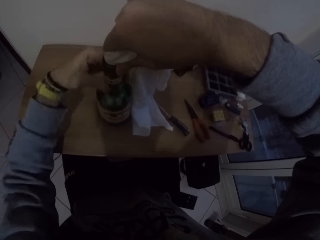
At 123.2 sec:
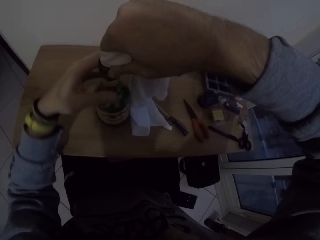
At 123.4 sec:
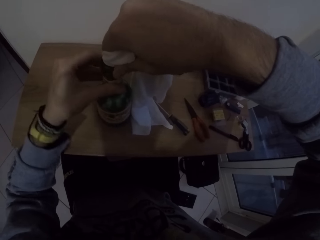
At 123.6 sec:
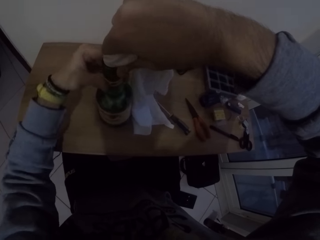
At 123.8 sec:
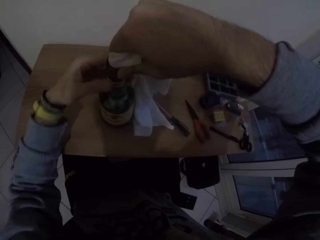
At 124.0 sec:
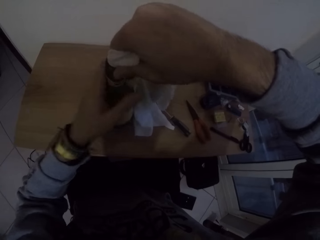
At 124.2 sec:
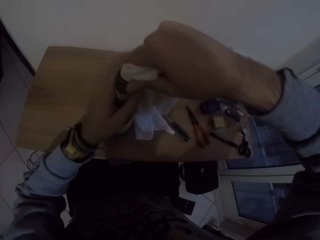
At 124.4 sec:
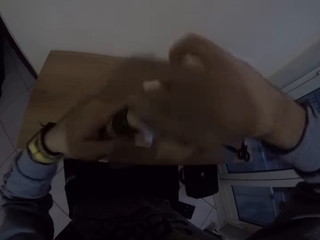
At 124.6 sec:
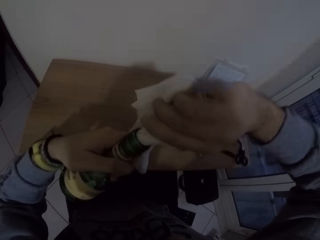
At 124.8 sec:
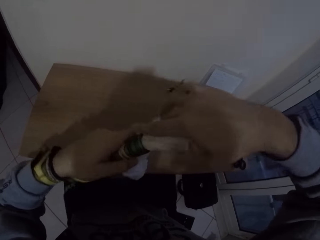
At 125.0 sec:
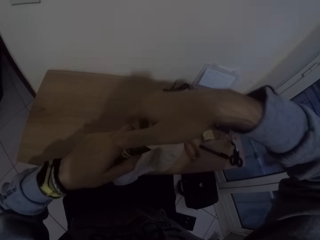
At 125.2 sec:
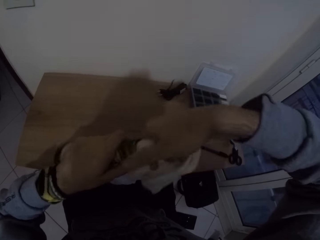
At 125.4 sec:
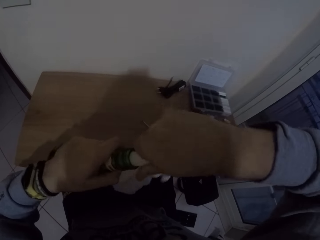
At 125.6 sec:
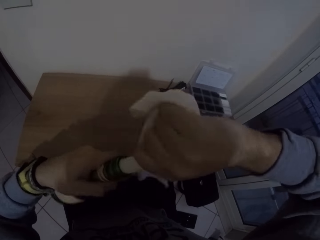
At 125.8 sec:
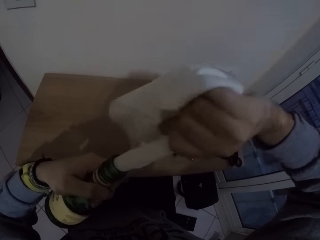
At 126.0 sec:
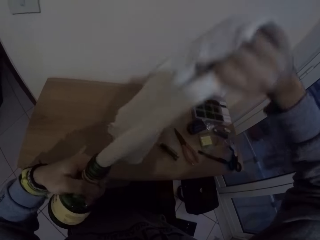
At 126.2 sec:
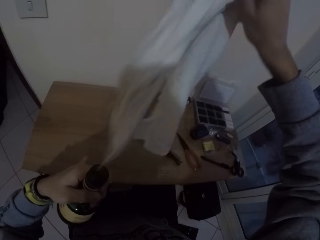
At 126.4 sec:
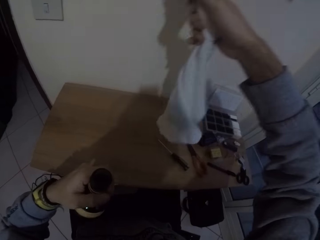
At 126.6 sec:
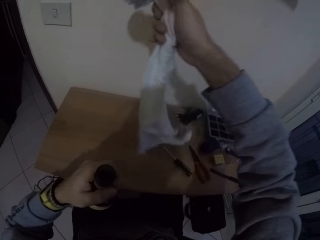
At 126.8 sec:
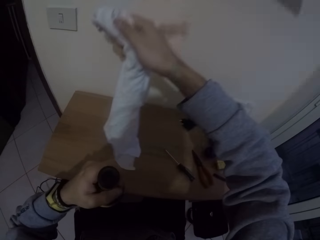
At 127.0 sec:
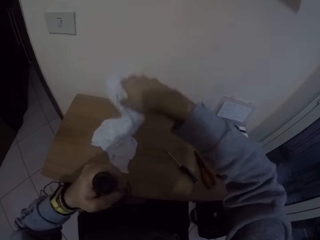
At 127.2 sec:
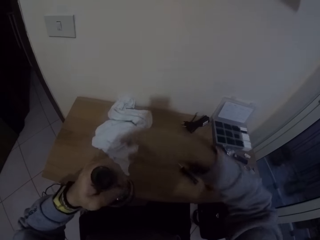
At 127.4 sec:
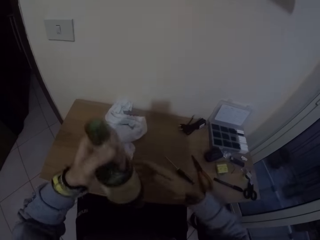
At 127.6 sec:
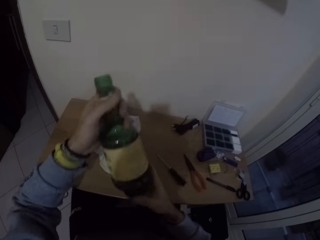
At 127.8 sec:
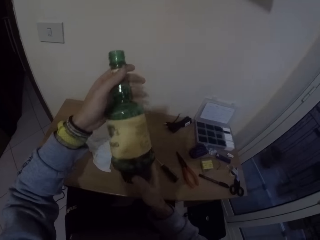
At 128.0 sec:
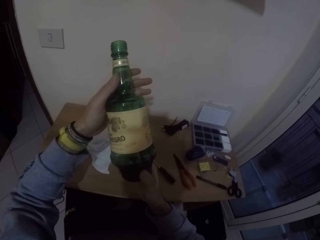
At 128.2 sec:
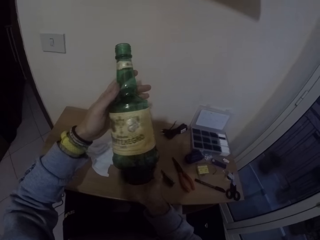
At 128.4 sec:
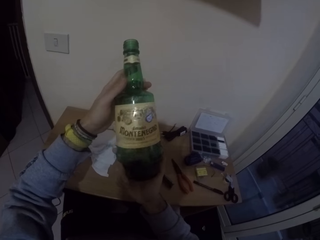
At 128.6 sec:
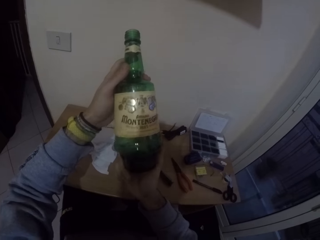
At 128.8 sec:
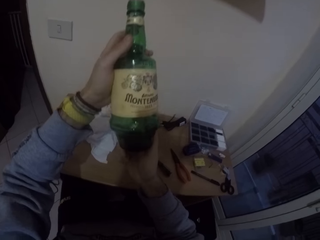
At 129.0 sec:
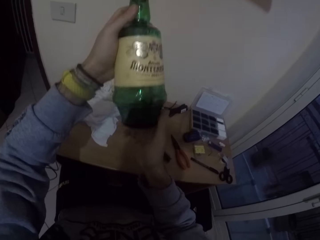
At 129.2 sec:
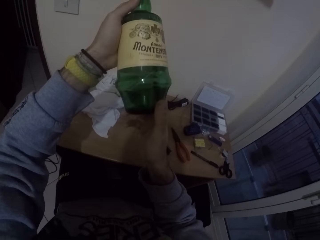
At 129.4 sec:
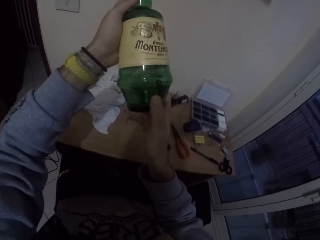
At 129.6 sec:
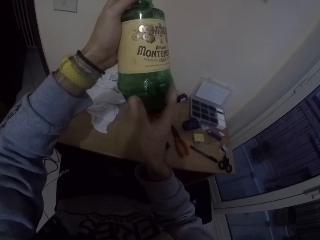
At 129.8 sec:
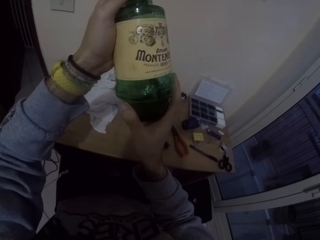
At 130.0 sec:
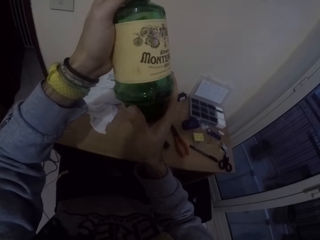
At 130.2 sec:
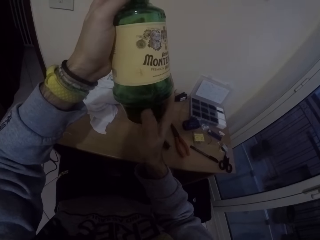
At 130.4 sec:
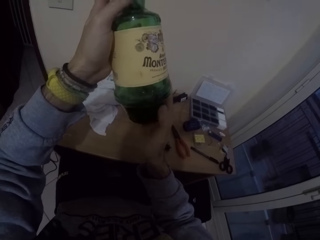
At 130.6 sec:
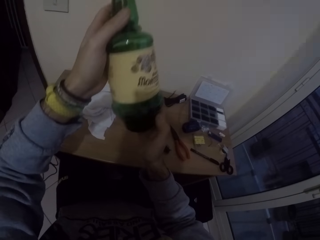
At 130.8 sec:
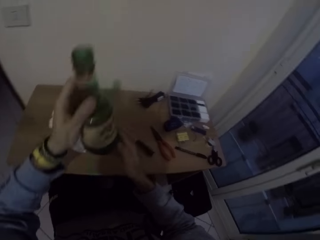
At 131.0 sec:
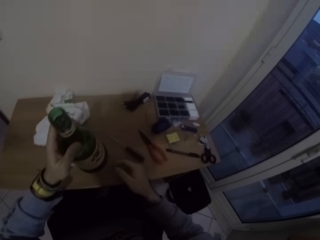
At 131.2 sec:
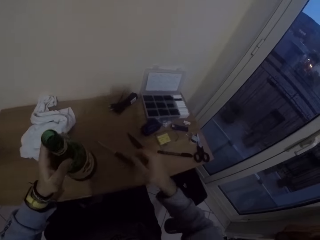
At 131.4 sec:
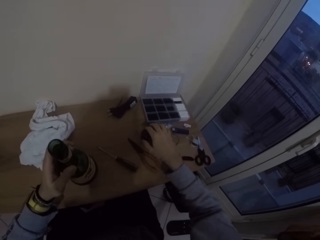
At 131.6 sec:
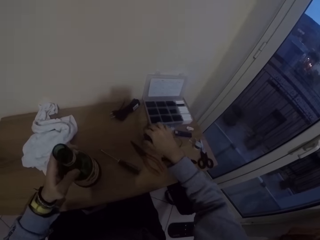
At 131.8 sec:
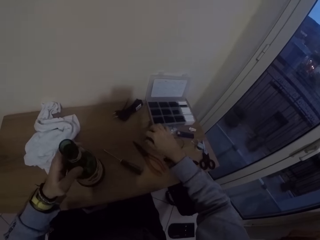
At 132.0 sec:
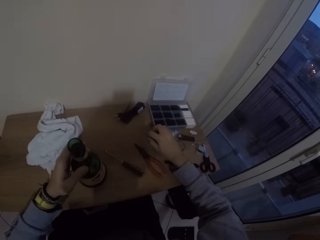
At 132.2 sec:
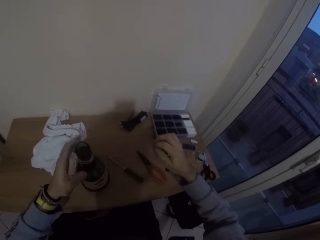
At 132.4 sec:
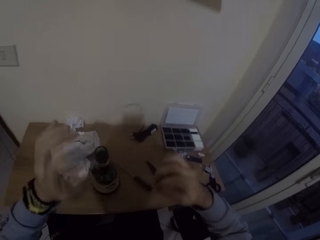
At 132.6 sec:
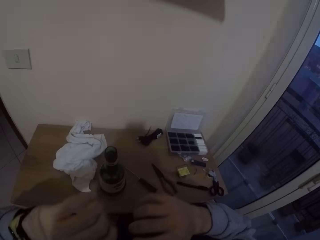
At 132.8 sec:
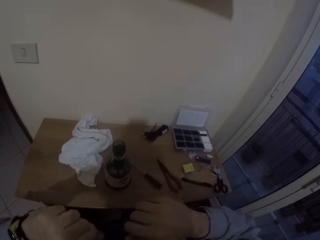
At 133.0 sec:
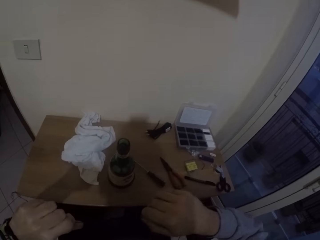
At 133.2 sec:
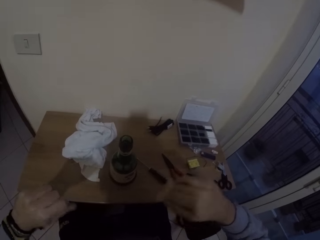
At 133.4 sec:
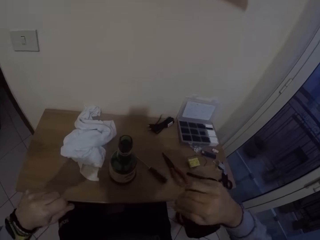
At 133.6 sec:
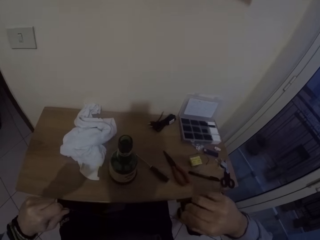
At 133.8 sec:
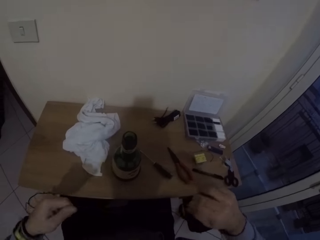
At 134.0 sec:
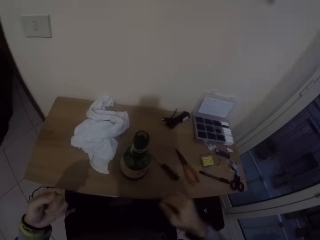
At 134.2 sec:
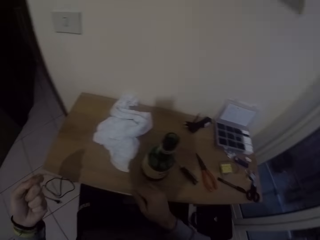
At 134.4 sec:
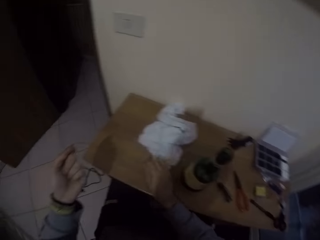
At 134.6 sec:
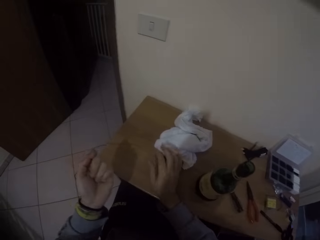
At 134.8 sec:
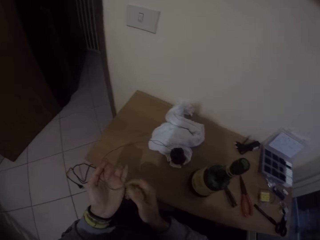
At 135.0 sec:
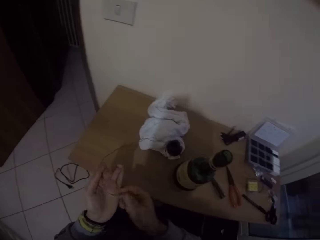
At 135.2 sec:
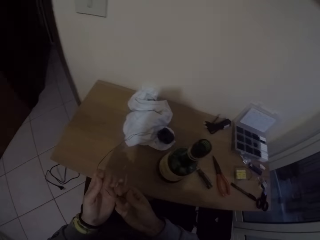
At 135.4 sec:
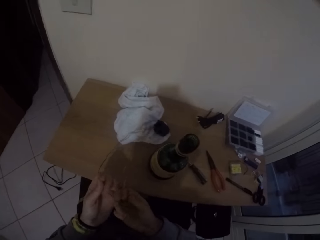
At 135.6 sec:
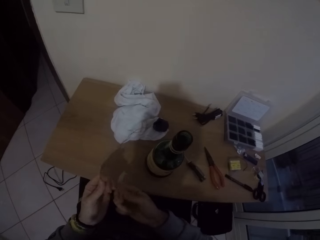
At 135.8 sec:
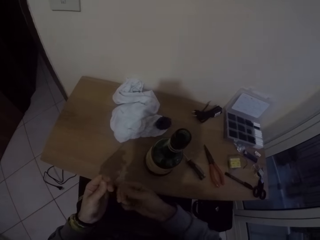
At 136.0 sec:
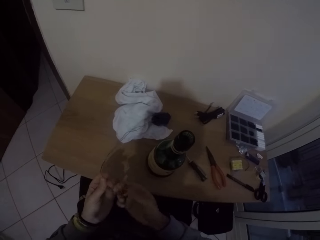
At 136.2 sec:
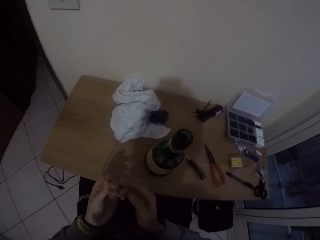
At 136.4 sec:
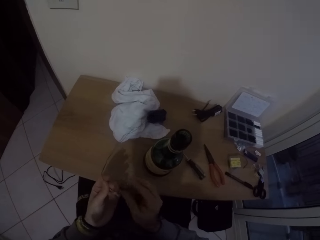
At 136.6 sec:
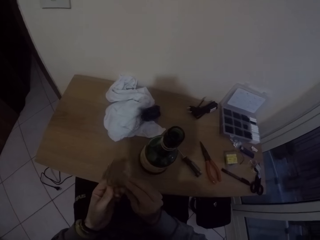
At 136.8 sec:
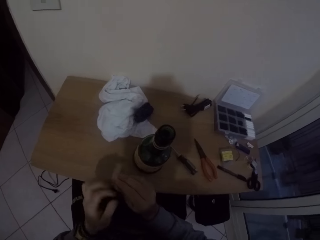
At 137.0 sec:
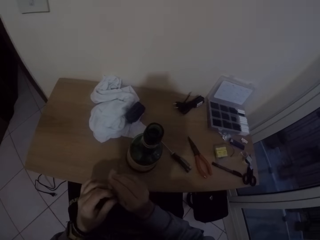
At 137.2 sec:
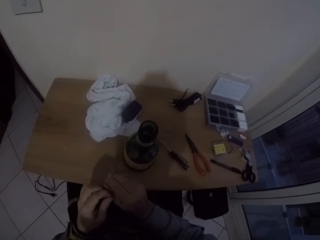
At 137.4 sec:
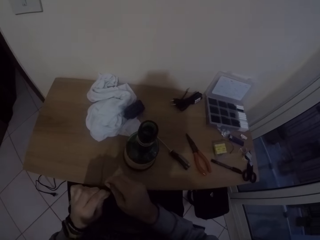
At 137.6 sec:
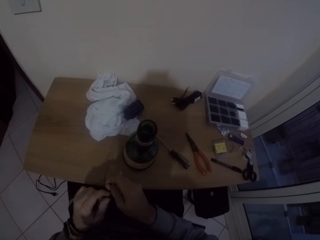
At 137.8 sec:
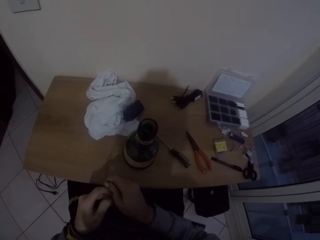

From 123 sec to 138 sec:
The camera wearer removes a bottle from the table. He removes the napkin from the bottle with his right hand. He drops the napkin on the table with his right hand. He inspects the bottle with both hands. He drops the bottle on the table with his left hand. He picks up an iron string or thread from the table with his right hand. He stretches the thread with both hands. He places down a wire. He bends the iron string on the table with both hands. He aligns the thread with his hands.

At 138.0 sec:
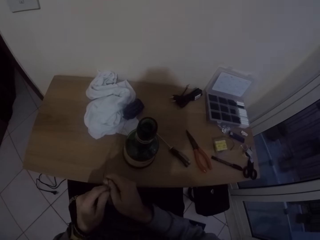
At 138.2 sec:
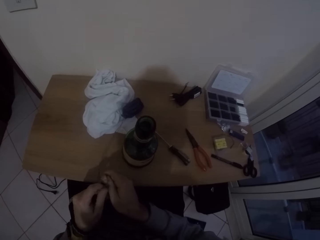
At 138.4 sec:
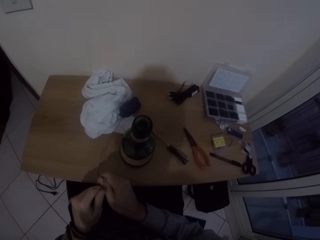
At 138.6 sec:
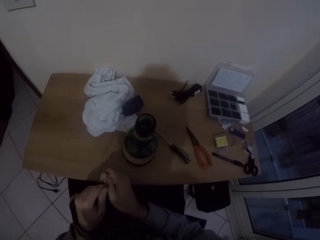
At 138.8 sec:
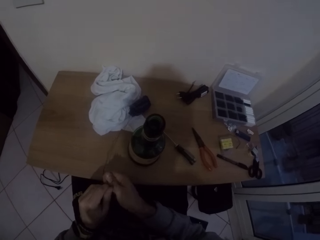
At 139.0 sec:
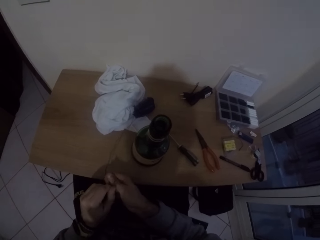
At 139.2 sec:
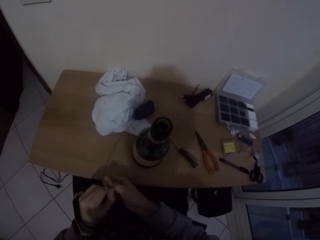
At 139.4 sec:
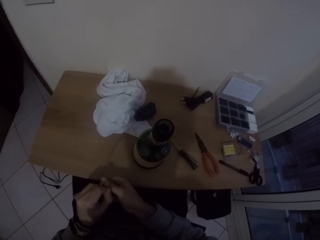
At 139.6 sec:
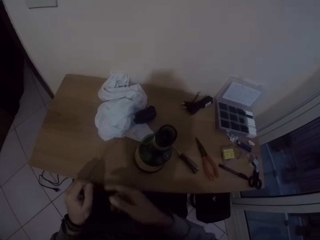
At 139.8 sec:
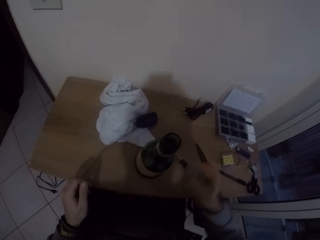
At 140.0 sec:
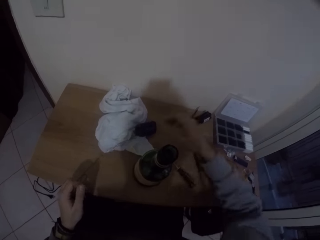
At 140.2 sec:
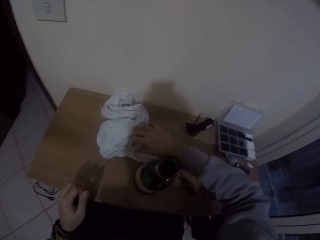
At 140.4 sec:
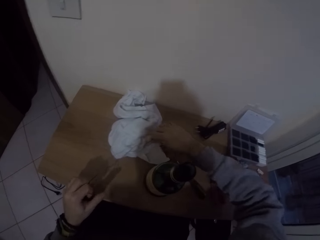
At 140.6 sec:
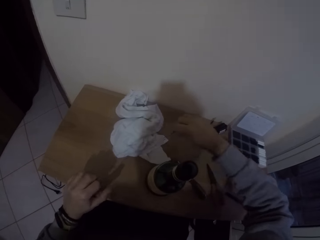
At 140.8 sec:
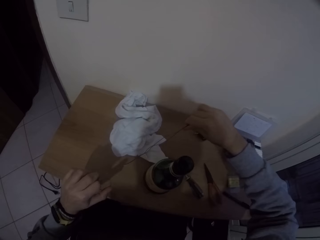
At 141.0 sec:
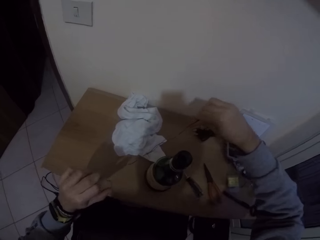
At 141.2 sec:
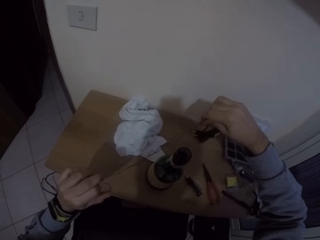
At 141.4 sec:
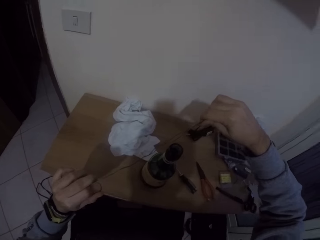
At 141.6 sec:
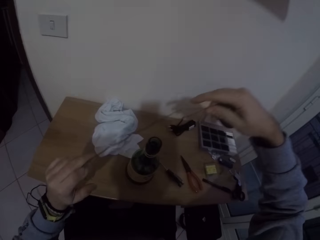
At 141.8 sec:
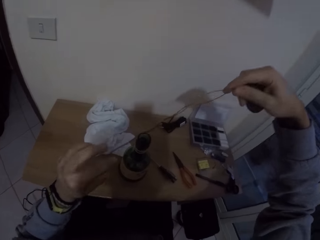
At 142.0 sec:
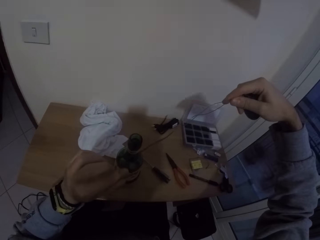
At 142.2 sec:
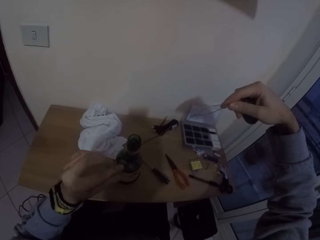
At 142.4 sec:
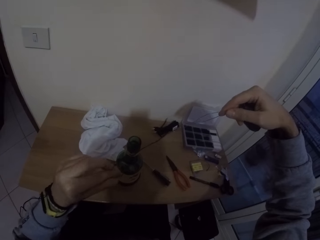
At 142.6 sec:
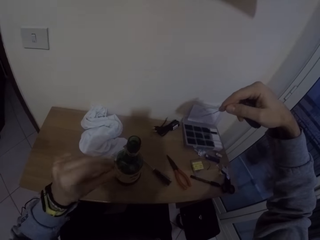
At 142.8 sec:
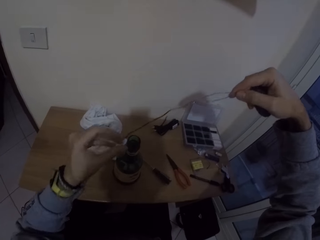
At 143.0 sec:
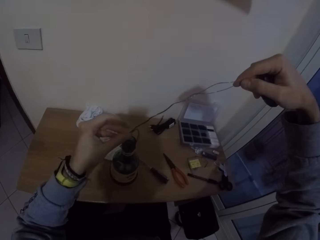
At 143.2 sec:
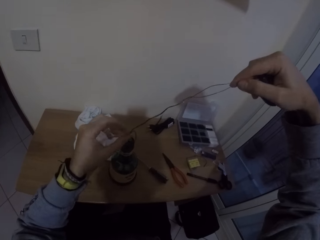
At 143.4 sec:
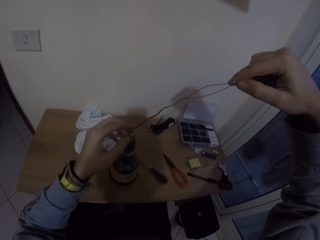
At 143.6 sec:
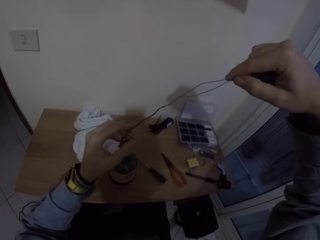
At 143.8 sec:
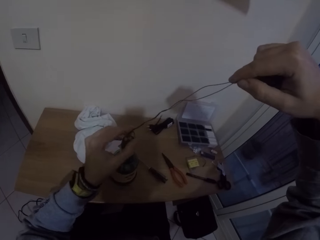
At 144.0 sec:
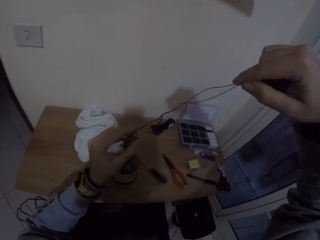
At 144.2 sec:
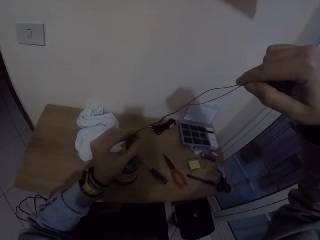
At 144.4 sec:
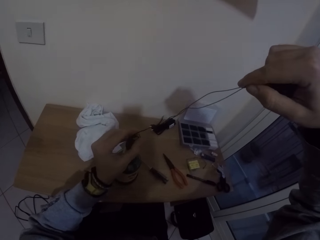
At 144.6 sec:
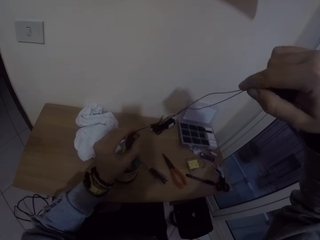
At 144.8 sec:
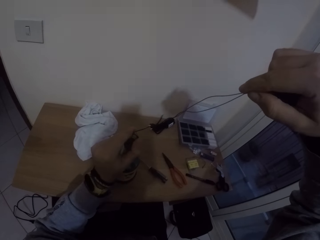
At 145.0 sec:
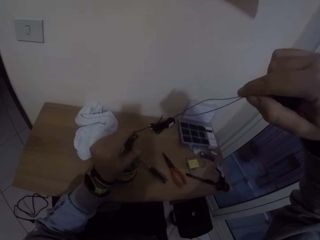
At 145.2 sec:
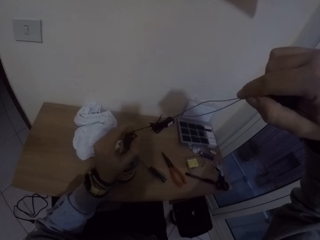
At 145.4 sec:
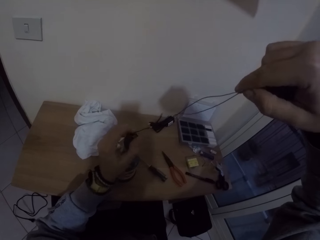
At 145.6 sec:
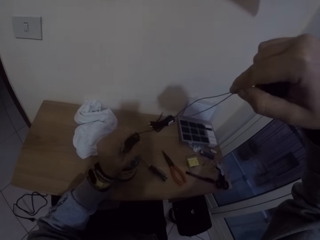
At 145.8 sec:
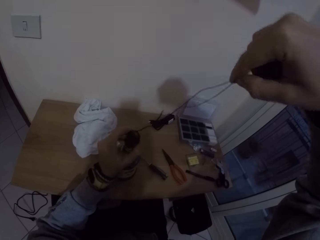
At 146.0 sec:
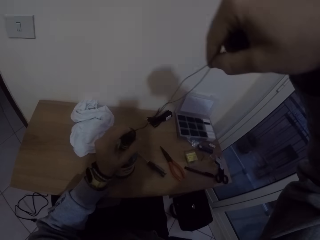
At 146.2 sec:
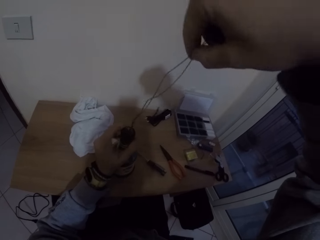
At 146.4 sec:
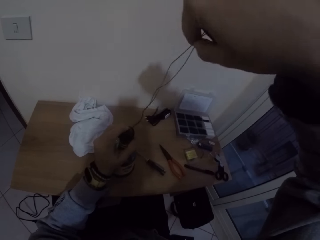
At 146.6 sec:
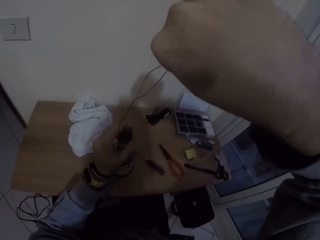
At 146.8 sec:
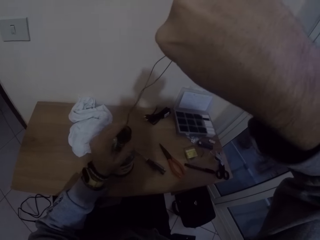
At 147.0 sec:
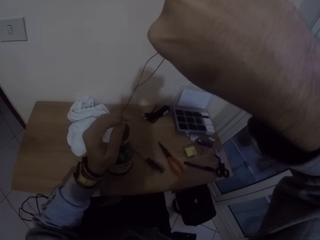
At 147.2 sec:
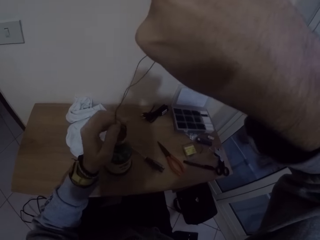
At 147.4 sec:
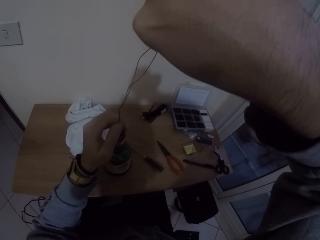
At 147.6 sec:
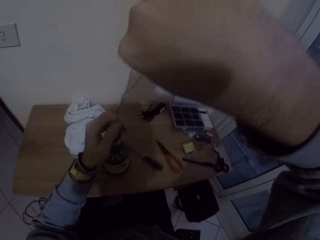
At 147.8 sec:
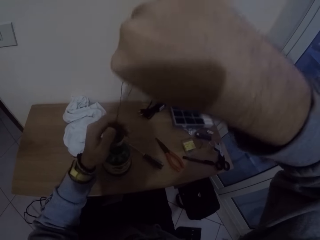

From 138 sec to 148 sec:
The camera wearer picks up a wire. They stare at the wire. They put the wire or iron string in the bottle on the table with both hands.
